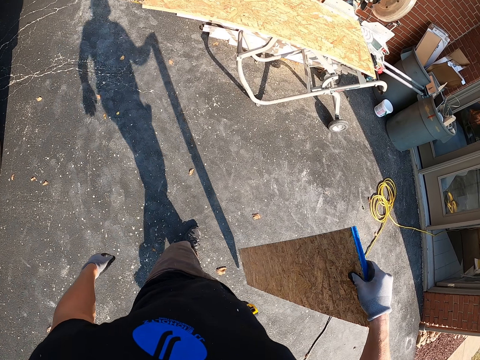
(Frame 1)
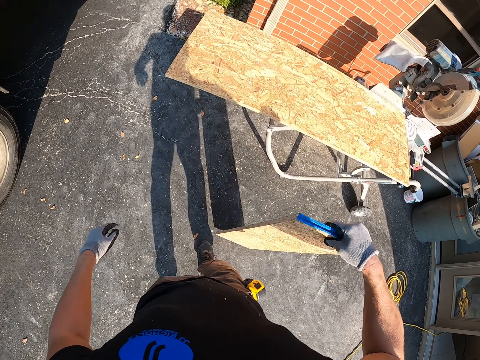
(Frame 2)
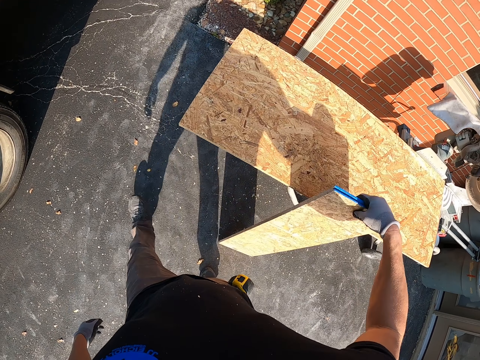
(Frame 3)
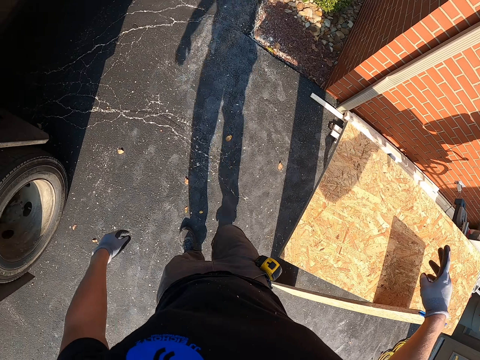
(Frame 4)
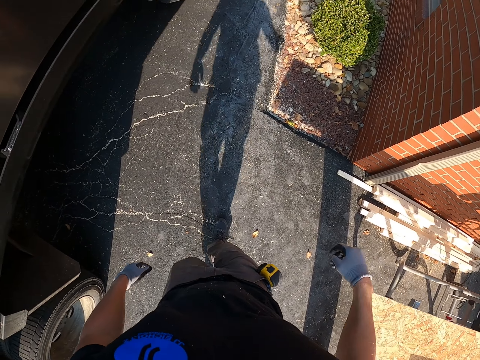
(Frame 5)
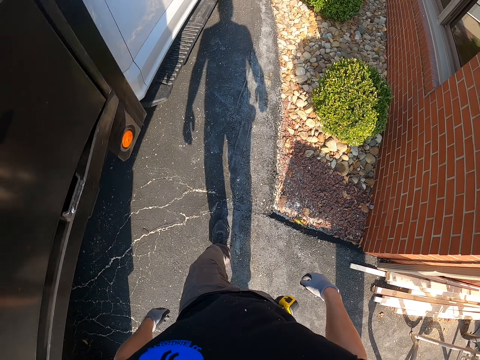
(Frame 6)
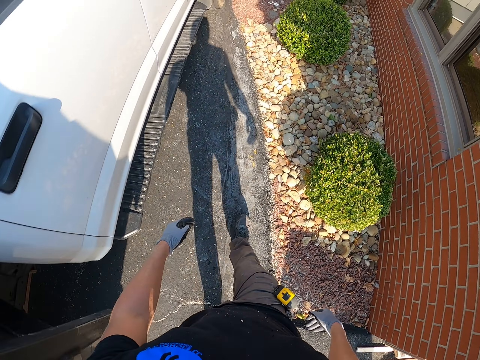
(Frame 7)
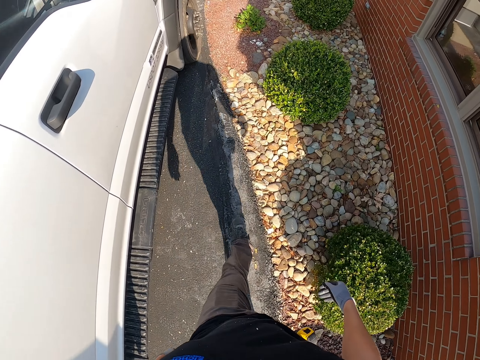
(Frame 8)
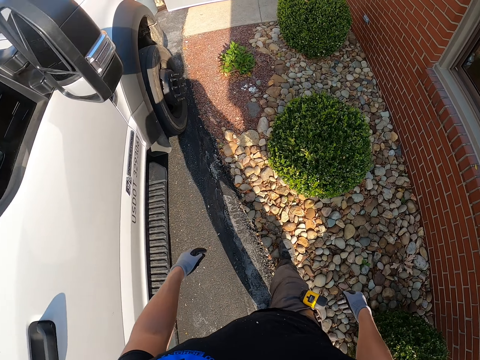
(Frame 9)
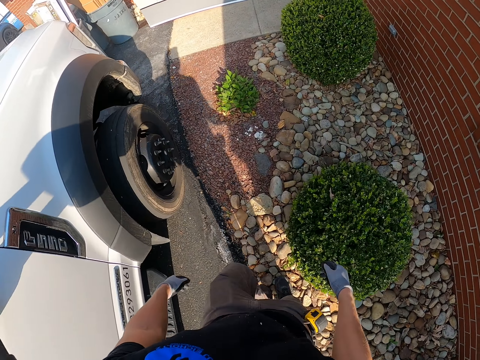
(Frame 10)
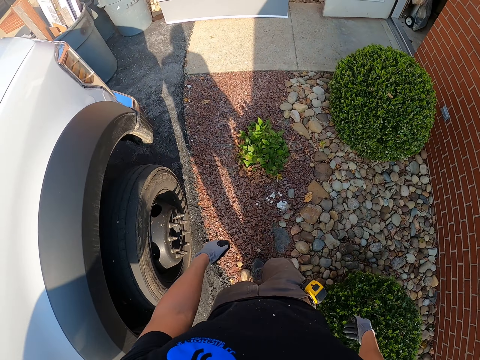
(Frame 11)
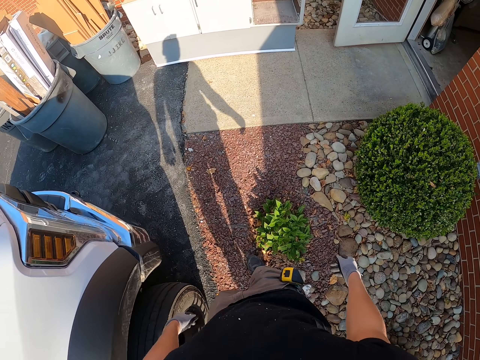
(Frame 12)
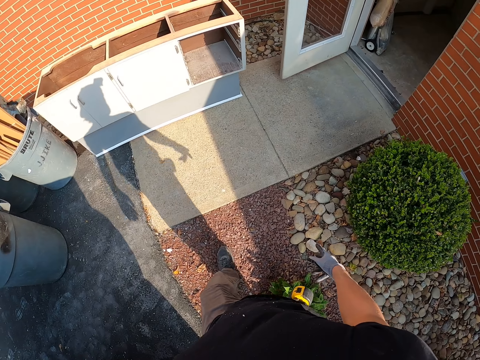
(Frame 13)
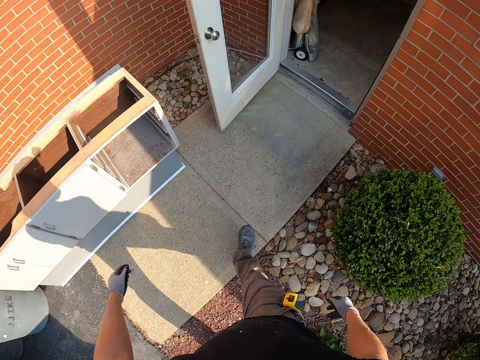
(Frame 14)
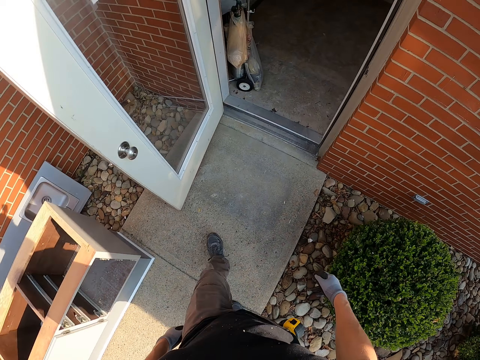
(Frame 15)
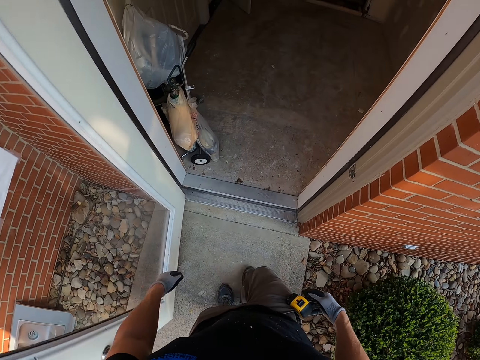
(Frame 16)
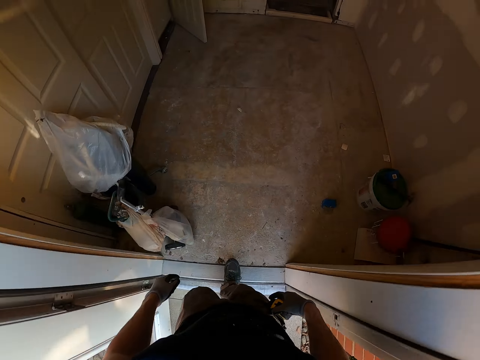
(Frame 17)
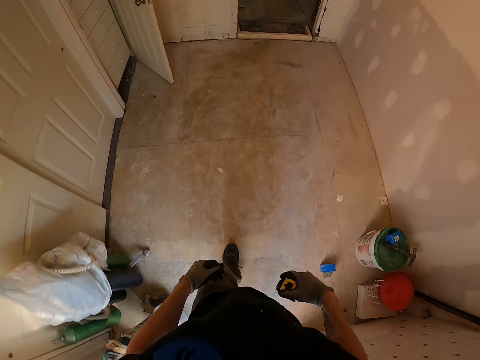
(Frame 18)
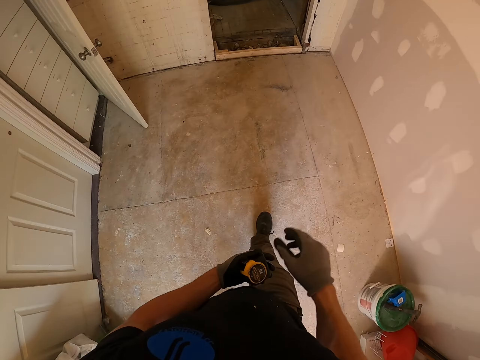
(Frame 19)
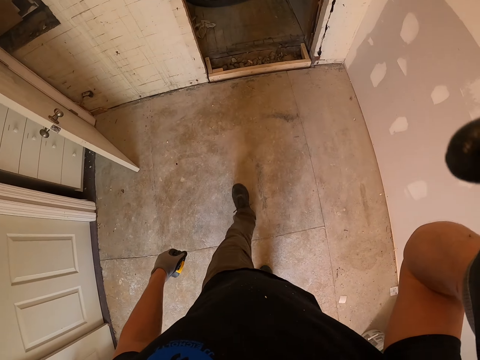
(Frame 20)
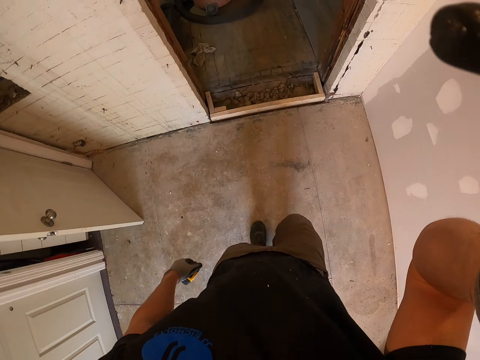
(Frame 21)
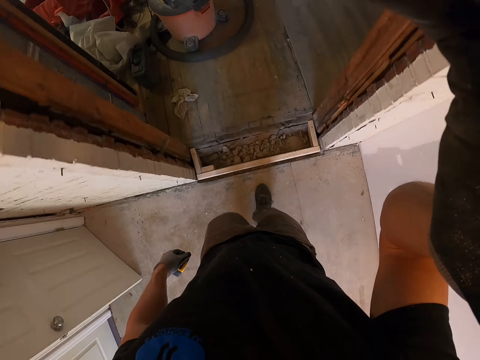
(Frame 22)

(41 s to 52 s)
The camera wearer puts a wood against another wood. He walks towards the door. He walks in the house. He takes a tape measure hooked in his pocket. He passes the tape measure to the left hand. He adjusts the camera.
